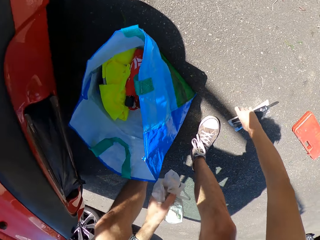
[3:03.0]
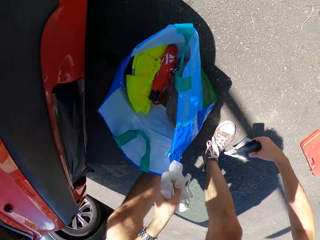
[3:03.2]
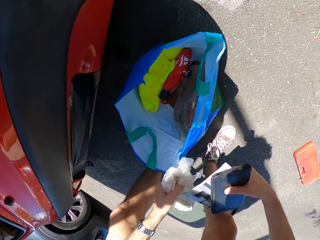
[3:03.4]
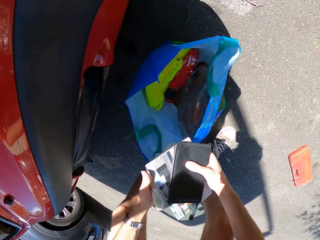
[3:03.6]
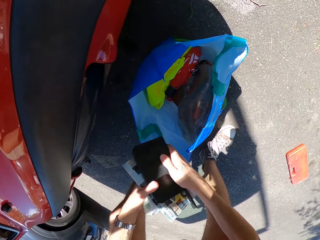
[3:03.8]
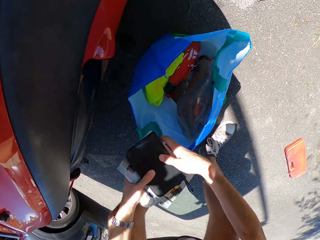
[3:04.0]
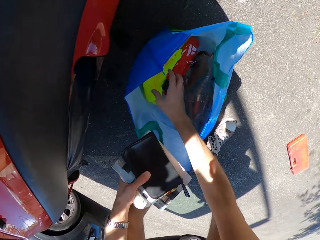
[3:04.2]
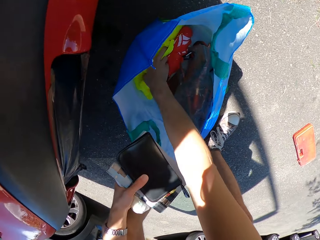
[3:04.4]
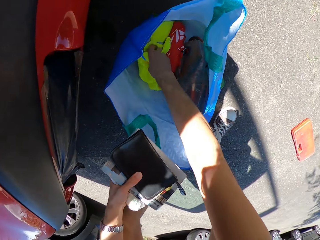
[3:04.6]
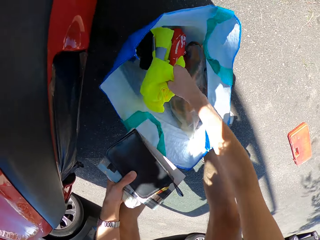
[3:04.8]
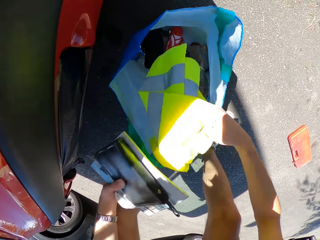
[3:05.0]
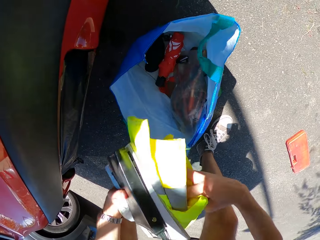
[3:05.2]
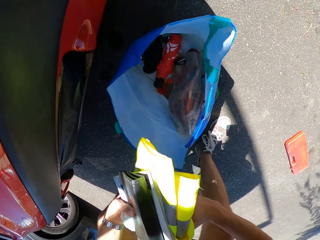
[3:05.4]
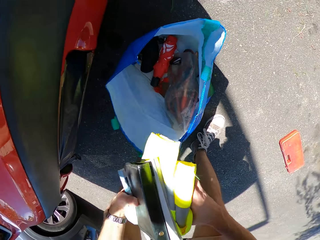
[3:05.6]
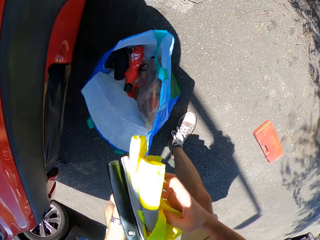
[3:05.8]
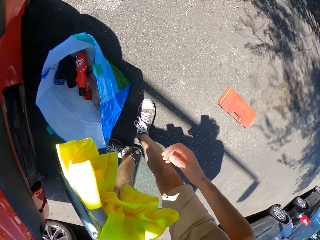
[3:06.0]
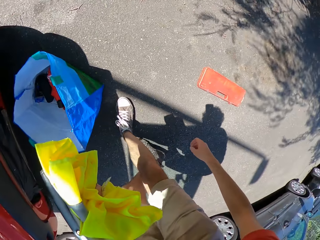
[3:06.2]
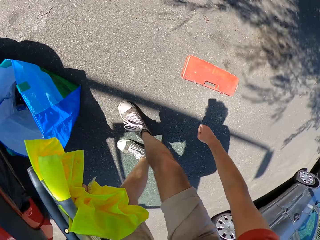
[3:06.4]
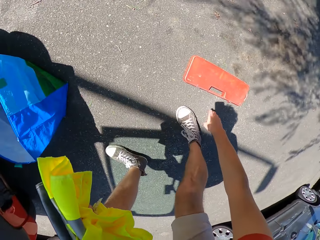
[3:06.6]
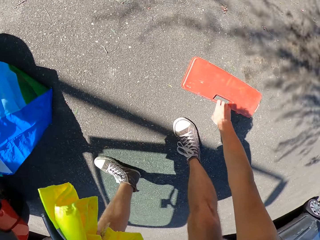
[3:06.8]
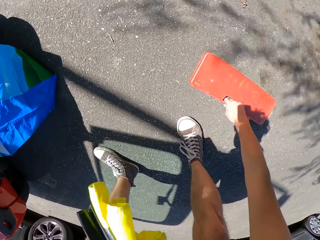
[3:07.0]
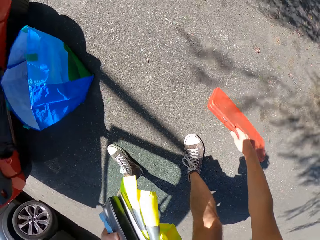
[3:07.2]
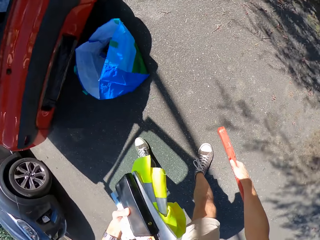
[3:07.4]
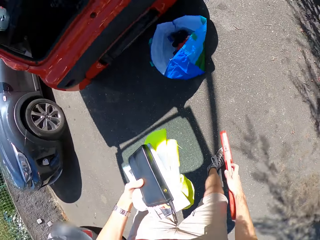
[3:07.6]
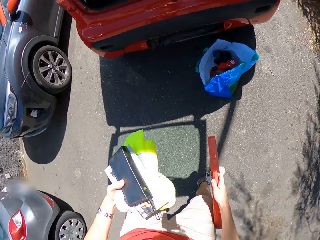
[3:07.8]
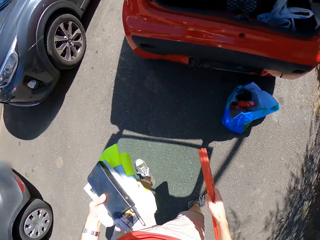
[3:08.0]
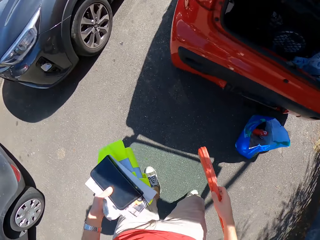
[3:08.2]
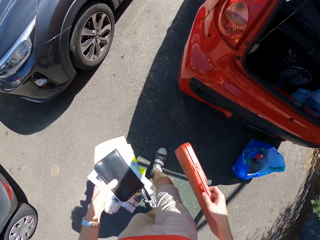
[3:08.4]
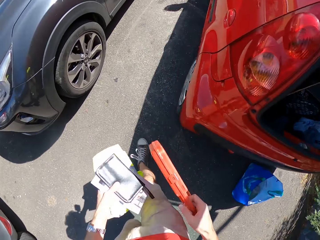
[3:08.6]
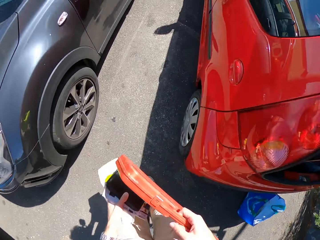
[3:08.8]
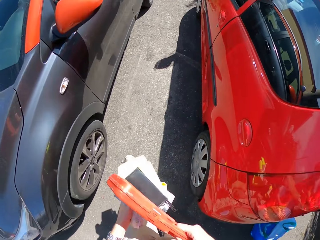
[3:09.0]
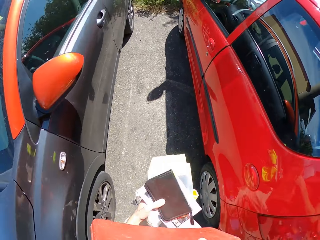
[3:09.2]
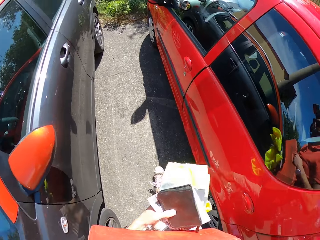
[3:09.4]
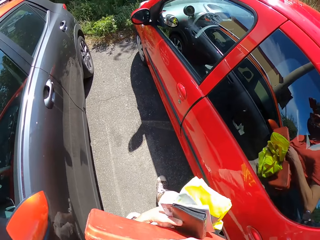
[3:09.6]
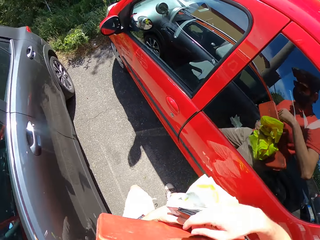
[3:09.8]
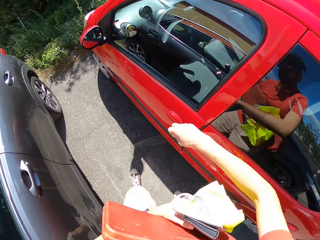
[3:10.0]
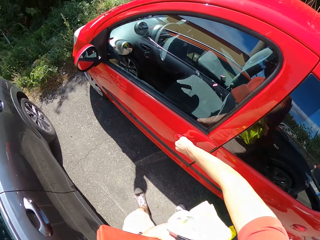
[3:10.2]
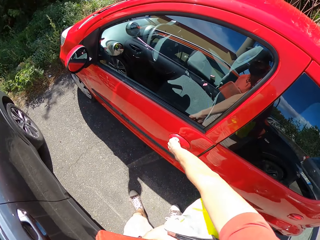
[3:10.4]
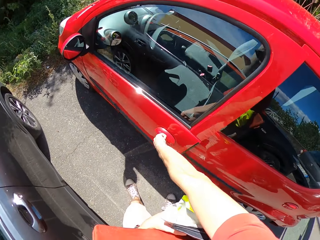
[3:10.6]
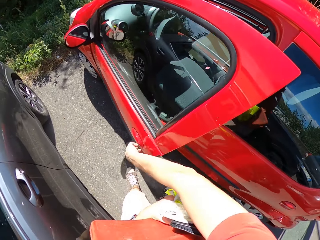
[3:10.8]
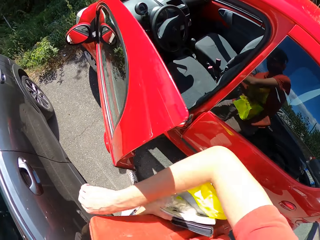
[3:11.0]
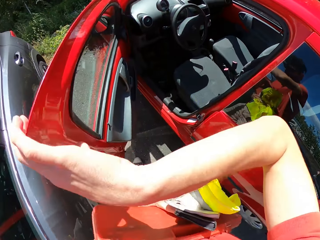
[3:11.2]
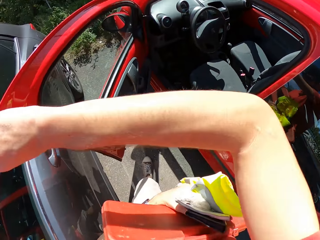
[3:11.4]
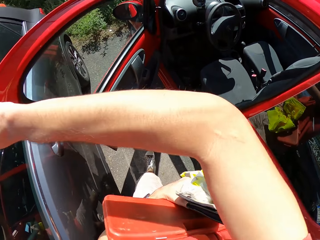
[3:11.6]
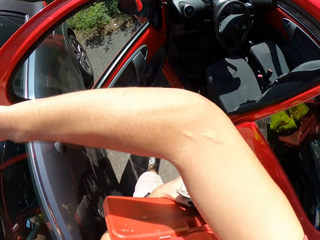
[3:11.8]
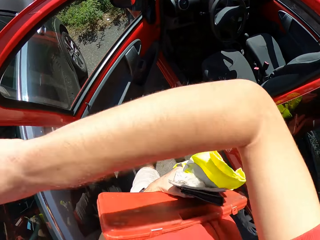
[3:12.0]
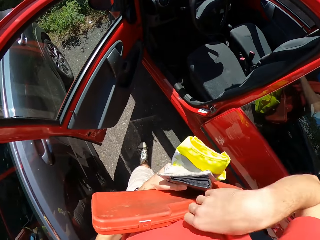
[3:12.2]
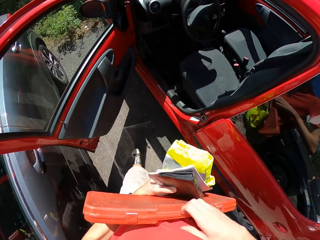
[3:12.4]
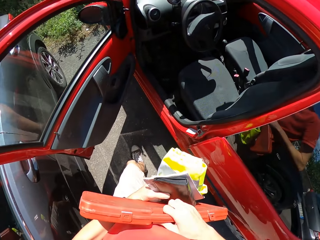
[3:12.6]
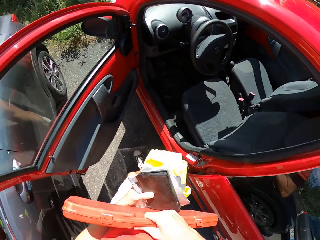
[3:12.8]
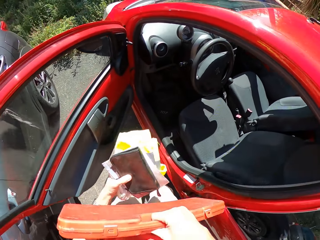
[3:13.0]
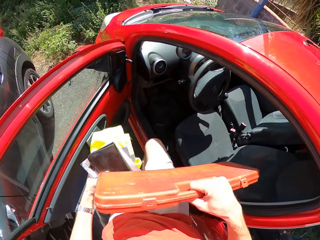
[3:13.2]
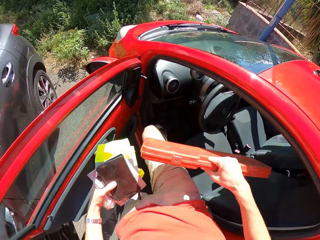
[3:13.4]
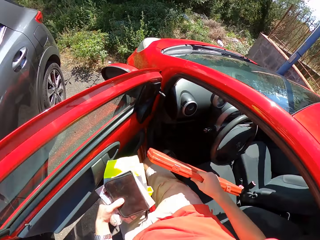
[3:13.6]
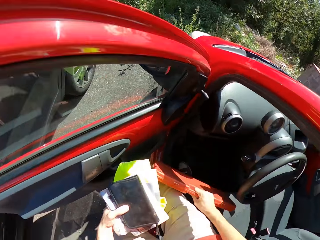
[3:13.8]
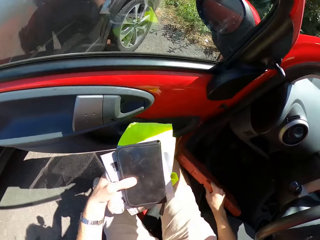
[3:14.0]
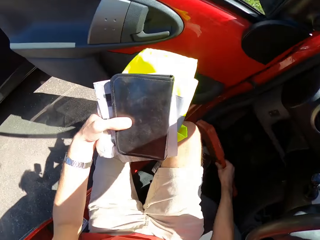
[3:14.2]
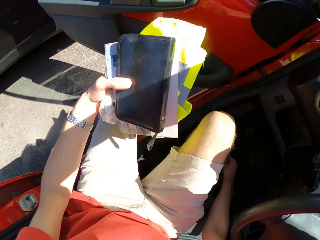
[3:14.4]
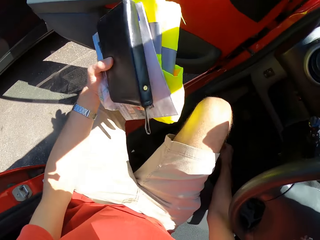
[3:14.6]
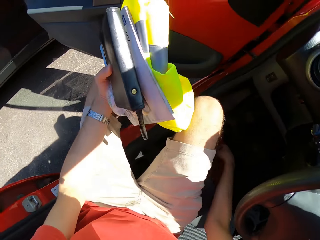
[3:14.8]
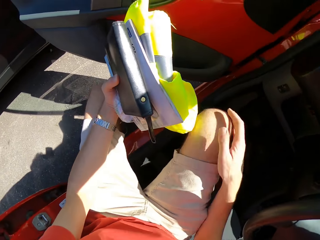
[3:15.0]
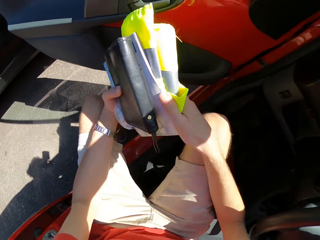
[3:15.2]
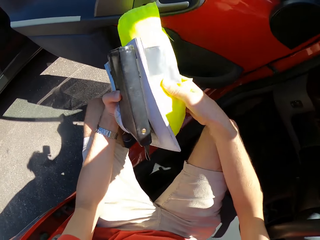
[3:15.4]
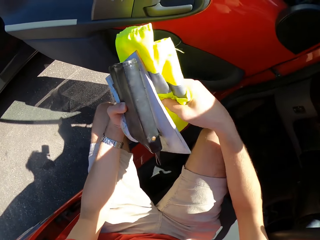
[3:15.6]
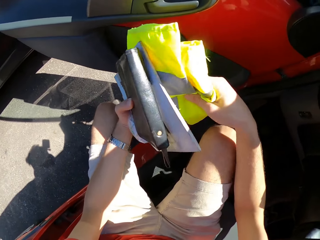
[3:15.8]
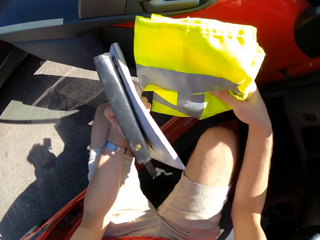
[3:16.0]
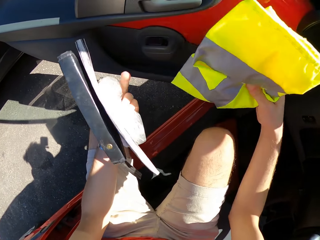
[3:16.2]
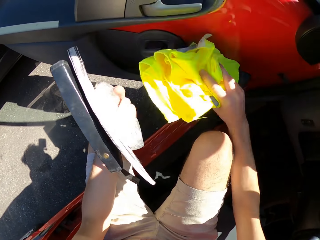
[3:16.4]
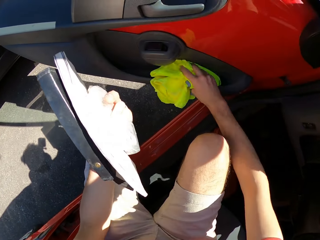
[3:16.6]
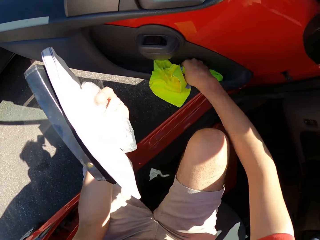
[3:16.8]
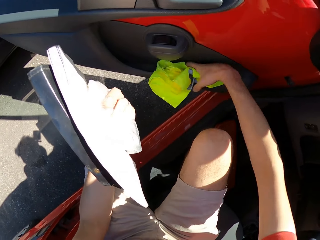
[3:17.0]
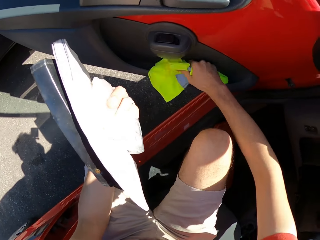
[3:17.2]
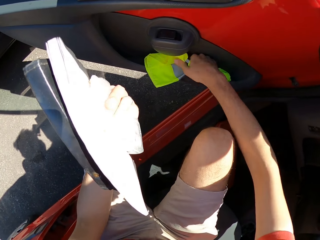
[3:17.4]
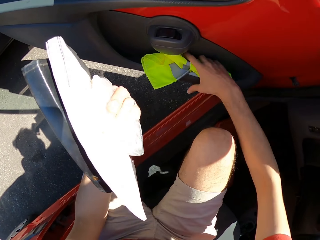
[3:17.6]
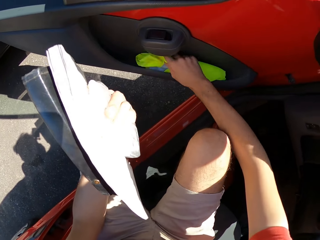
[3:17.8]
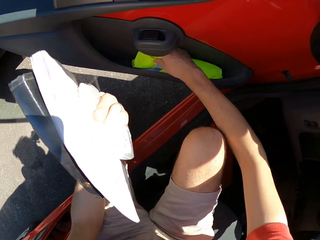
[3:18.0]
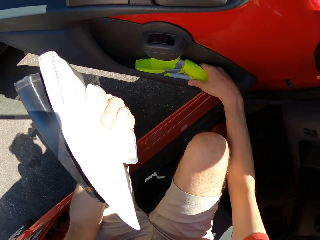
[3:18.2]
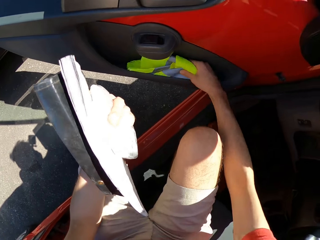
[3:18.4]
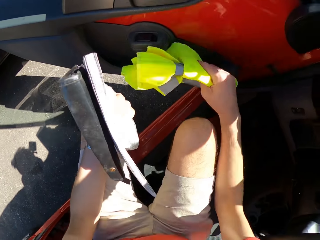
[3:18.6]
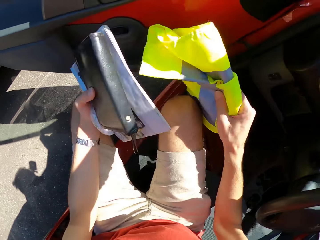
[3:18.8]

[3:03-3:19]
The camera wearer picks up a purse from the ground. They pick up a paper from the ground. They hold the paper and purse in one hand. They pick up a reflector or reflective jacket from the shopping bag. They place the reflector in the other hand. They pick up a tool box. They carry a safety triangle case. They walk around the car. They open the car door. They sit in the driver's seat. They place the tool box at the floor of the car. They adjust the reflective jacket. They insert the reflector in the door shelf.

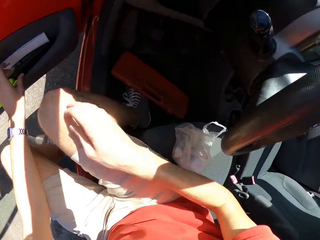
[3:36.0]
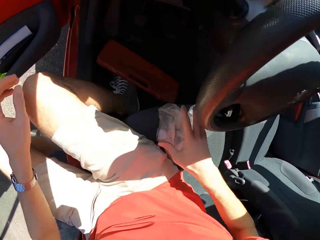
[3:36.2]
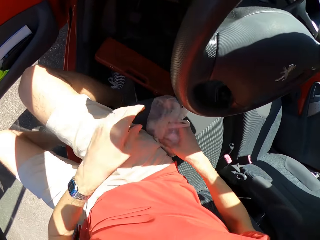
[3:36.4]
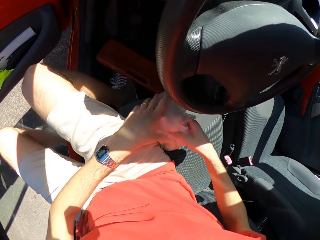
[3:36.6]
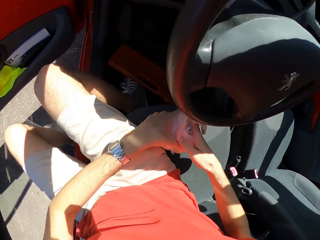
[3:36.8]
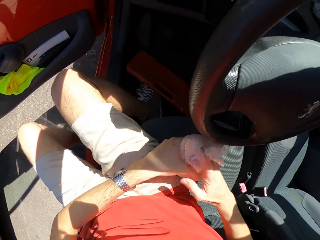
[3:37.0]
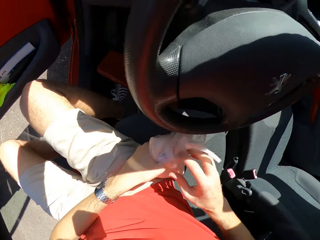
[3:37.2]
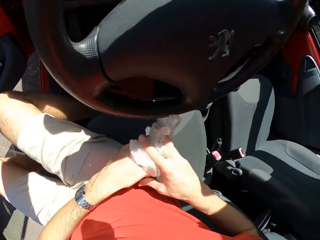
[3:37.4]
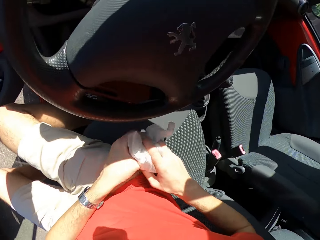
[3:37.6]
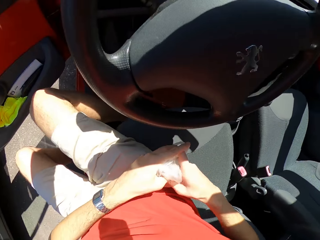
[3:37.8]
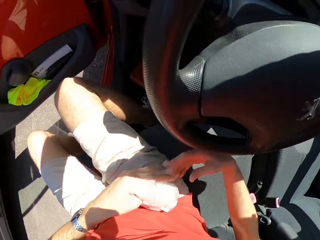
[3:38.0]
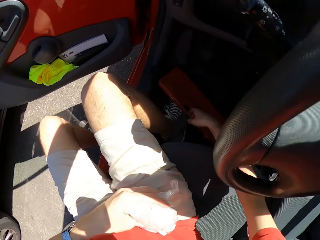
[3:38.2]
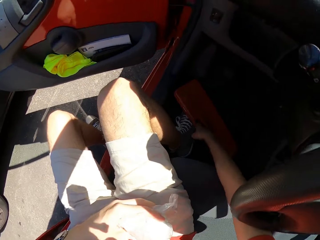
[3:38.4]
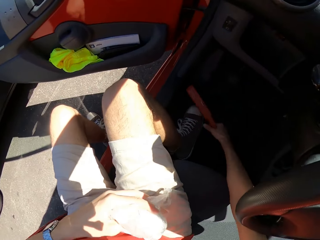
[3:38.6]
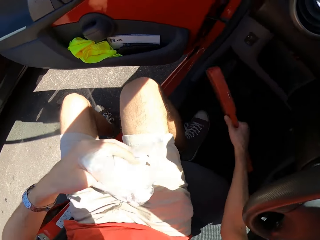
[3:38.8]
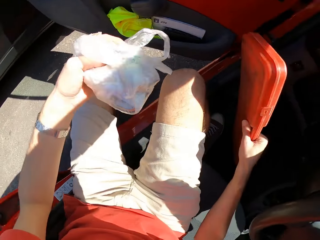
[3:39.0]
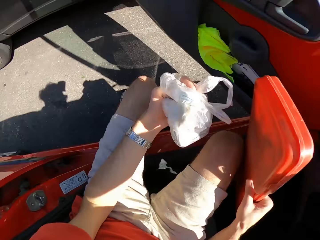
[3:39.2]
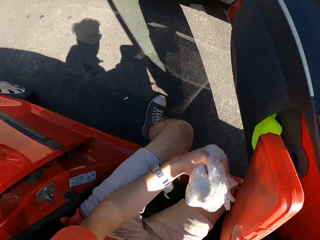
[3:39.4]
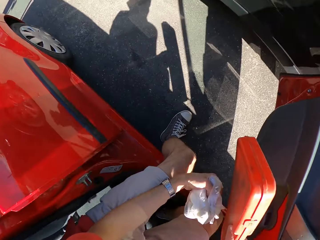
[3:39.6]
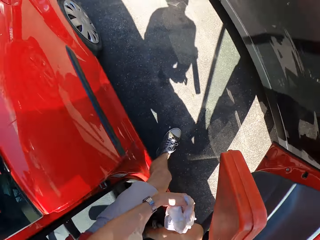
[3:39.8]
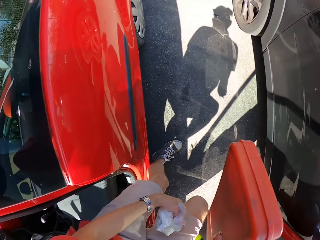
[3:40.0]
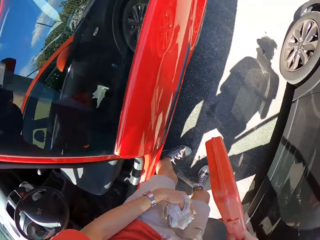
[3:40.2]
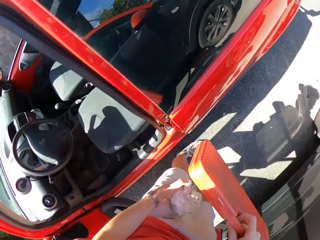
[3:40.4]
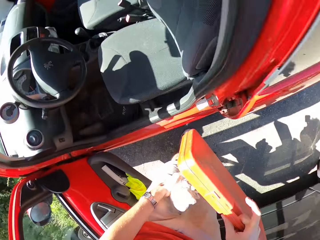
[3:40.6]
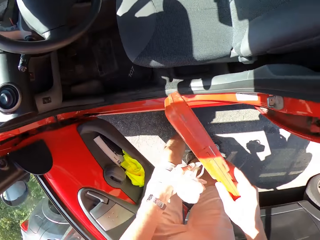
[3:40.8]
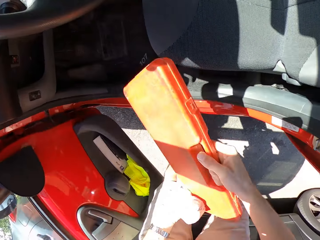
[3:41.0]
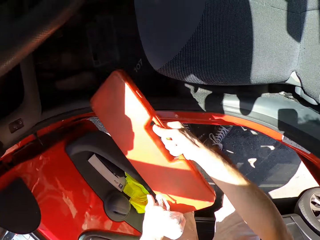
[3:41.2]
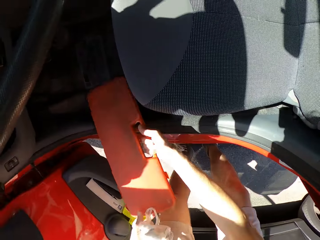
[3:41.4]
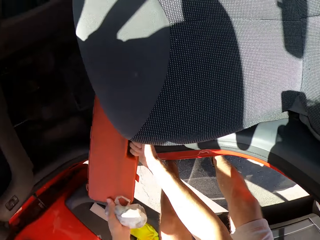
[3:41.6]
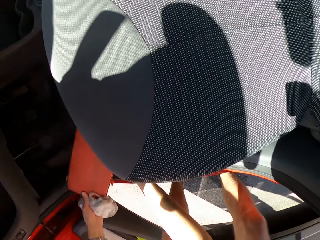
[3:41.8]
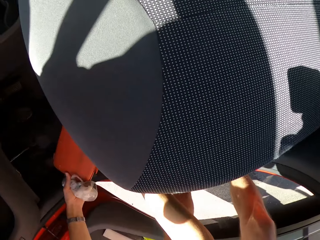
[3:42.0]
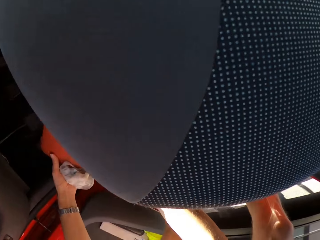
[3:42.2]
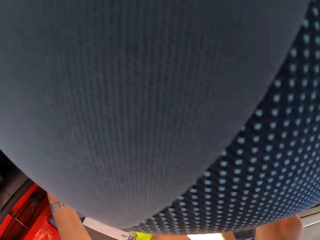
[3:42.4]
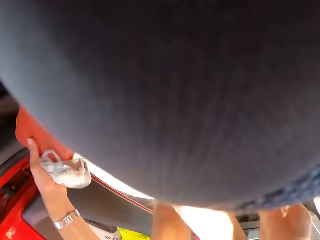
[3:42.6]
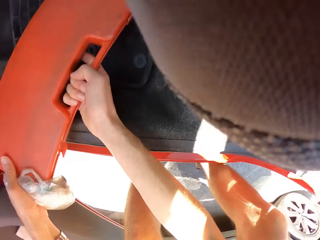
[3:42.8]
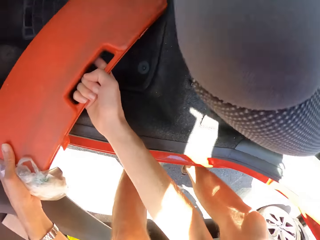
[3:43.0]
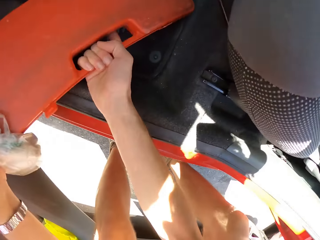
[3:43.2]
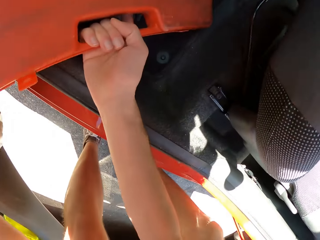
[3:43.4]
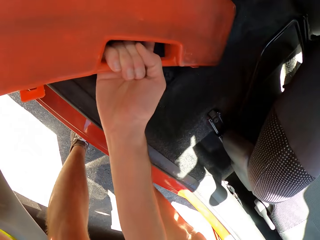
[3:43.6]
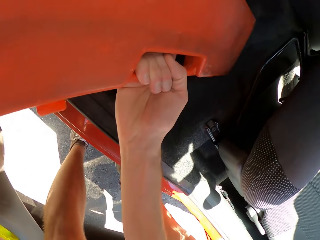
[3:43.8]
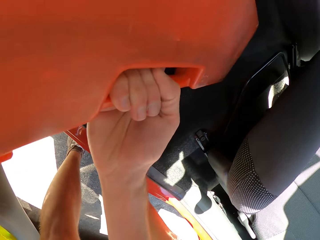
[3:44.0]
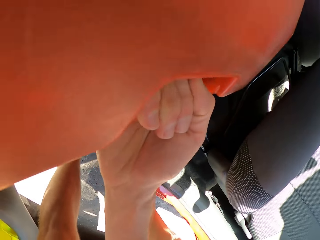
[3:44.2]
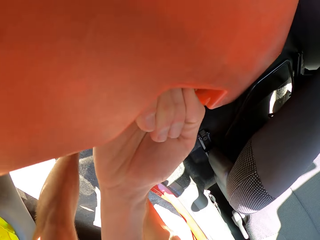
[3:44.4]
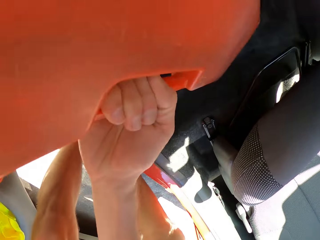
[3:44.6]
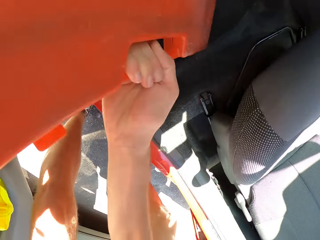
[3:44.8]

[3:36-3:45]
The camera wearer picks up the shopping bag. They hold the shopping bag with both hands. They fold nylon. They pick up the tool box. They step out of the car. They adjust the safety triangle case. They place the tool box on the floor of the car.
